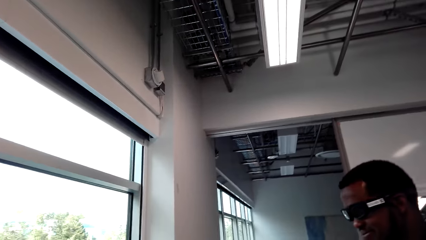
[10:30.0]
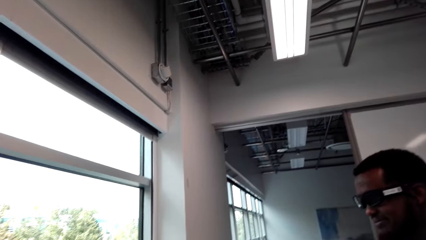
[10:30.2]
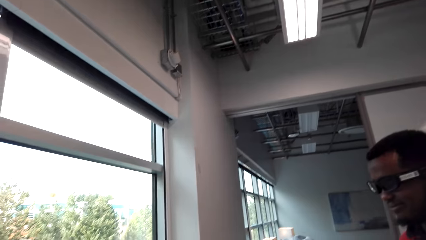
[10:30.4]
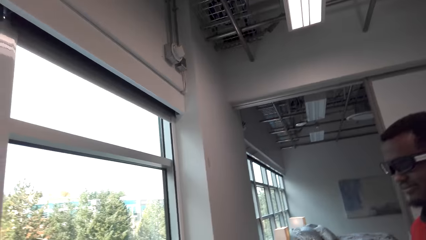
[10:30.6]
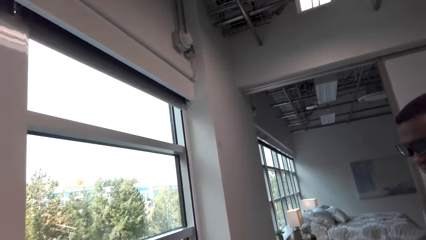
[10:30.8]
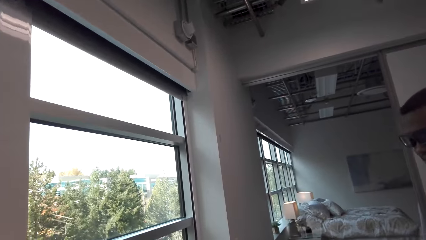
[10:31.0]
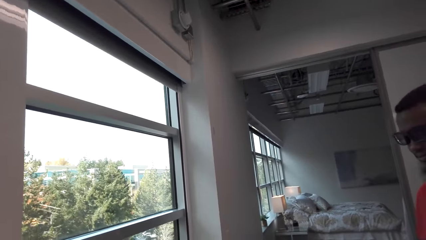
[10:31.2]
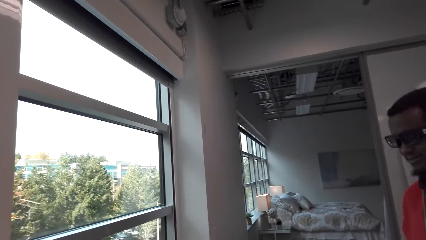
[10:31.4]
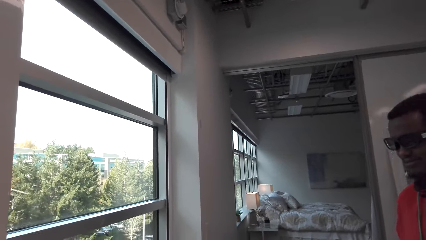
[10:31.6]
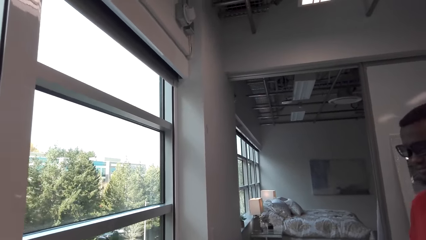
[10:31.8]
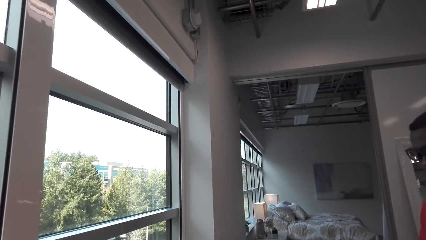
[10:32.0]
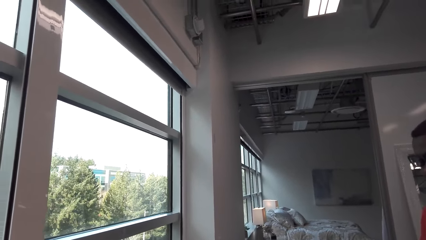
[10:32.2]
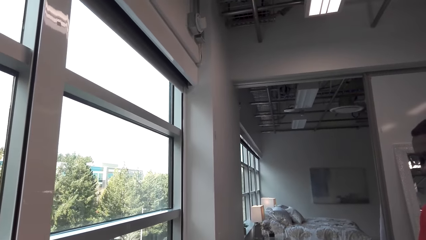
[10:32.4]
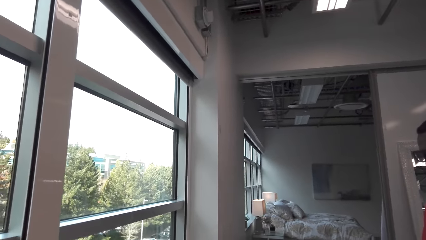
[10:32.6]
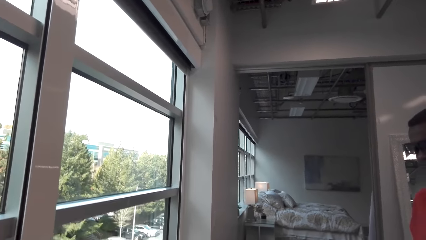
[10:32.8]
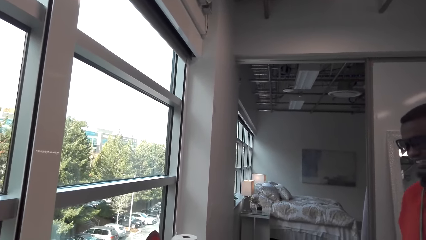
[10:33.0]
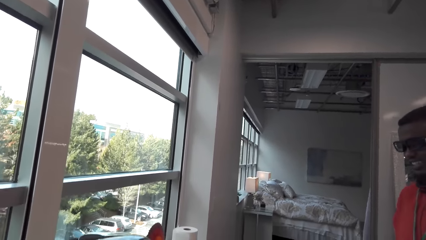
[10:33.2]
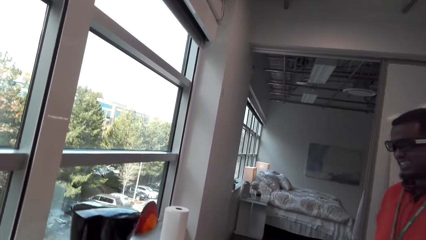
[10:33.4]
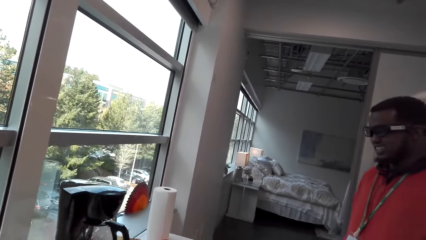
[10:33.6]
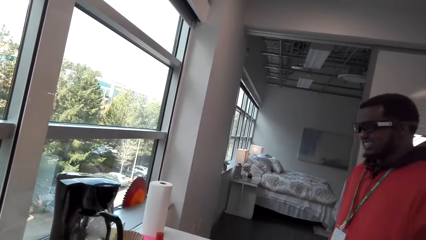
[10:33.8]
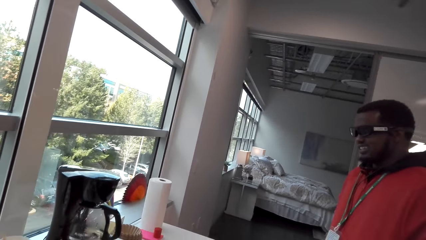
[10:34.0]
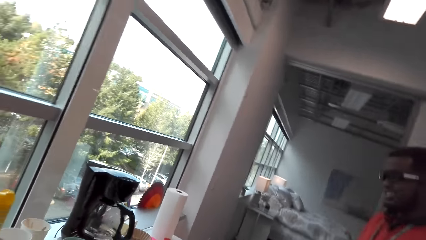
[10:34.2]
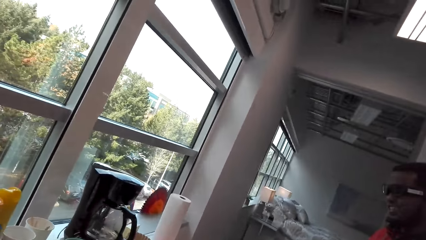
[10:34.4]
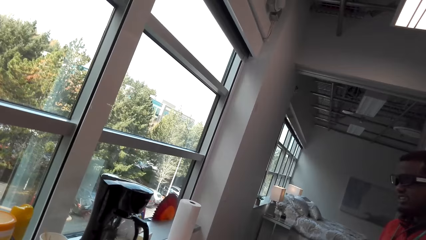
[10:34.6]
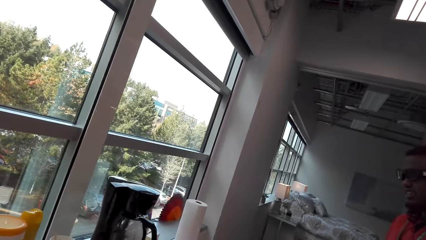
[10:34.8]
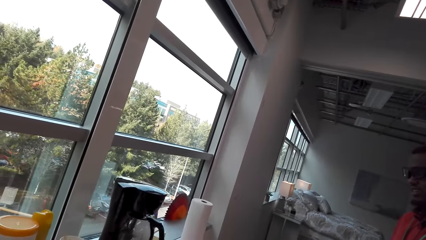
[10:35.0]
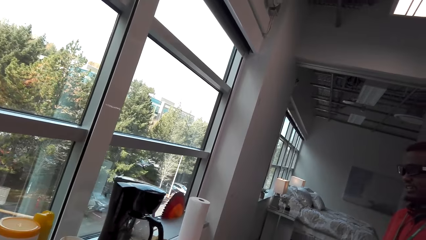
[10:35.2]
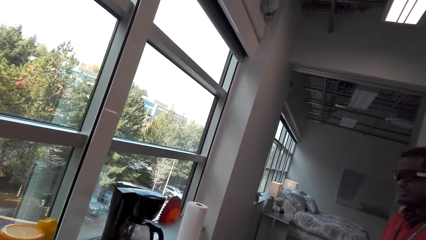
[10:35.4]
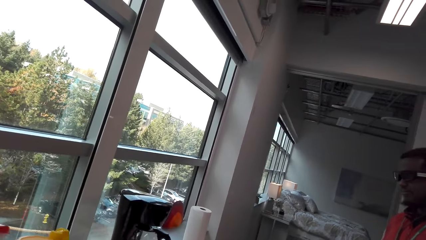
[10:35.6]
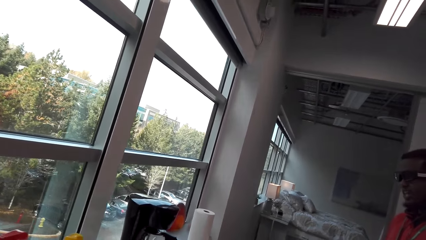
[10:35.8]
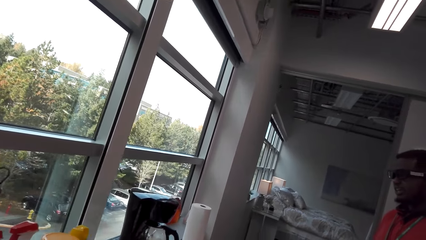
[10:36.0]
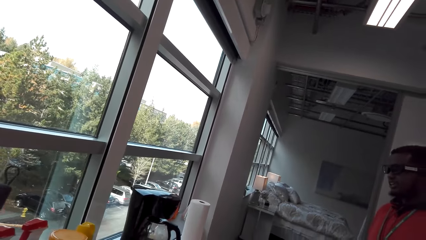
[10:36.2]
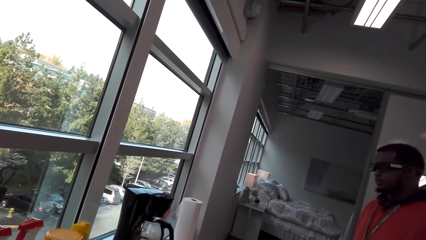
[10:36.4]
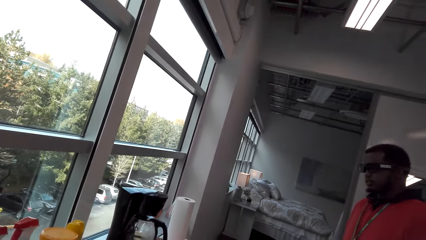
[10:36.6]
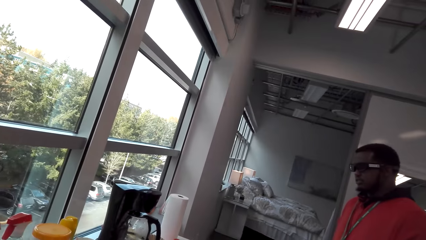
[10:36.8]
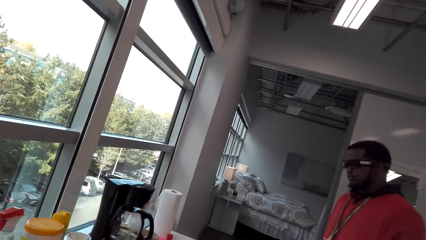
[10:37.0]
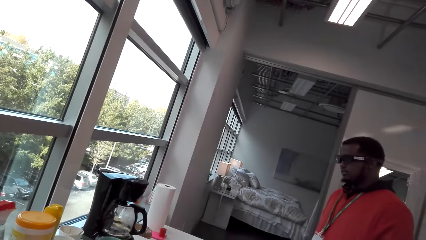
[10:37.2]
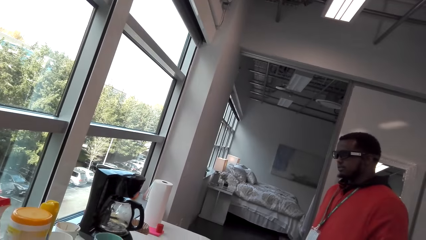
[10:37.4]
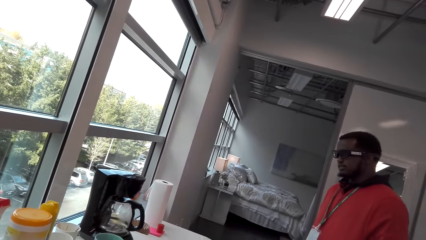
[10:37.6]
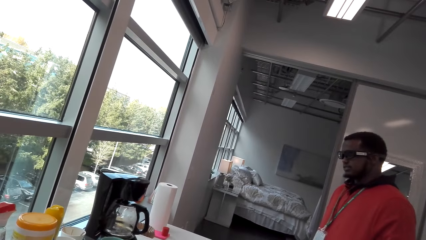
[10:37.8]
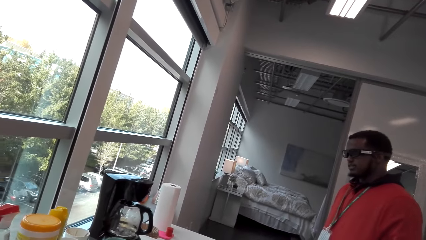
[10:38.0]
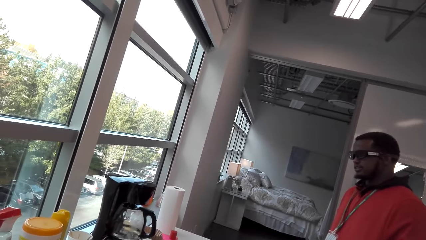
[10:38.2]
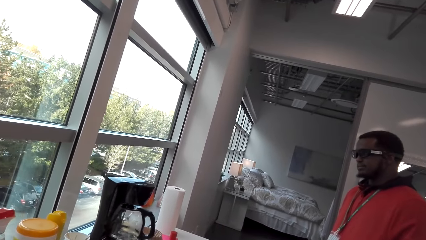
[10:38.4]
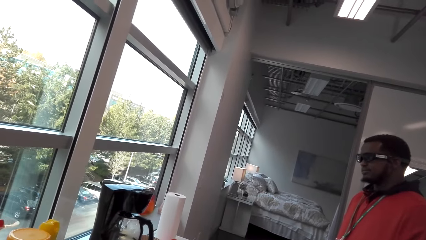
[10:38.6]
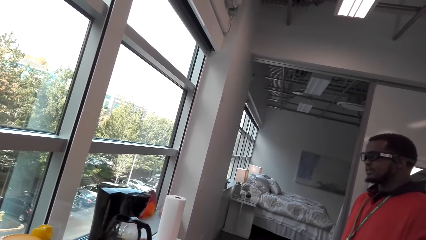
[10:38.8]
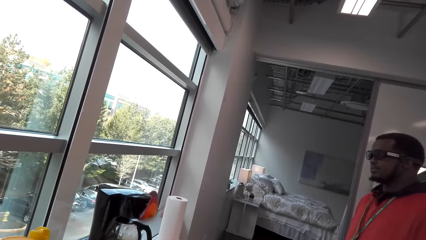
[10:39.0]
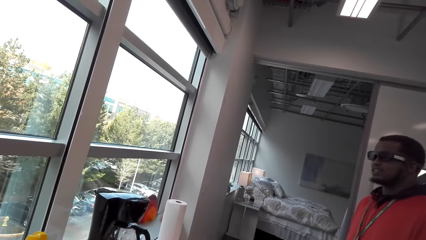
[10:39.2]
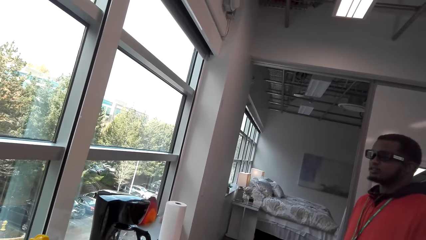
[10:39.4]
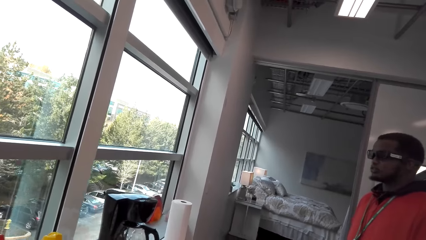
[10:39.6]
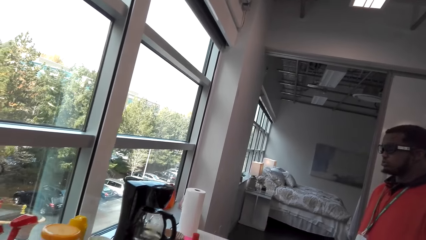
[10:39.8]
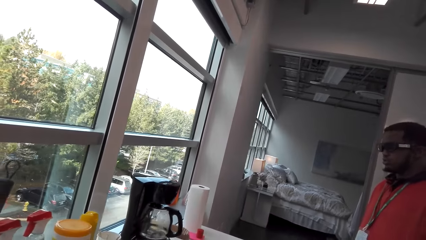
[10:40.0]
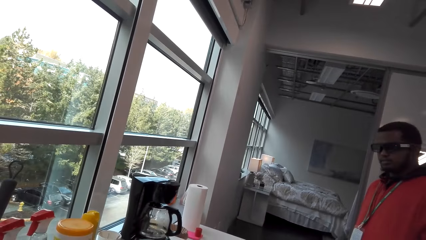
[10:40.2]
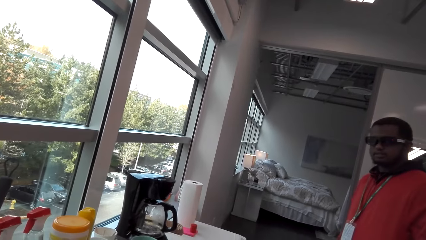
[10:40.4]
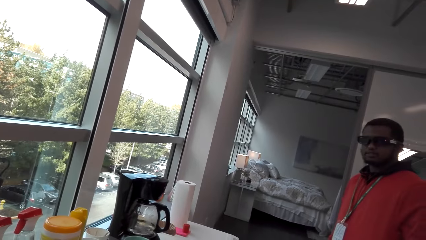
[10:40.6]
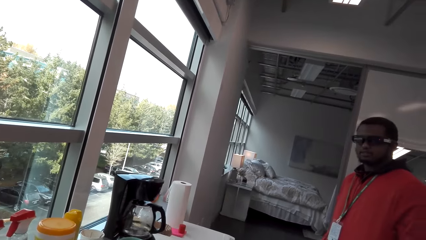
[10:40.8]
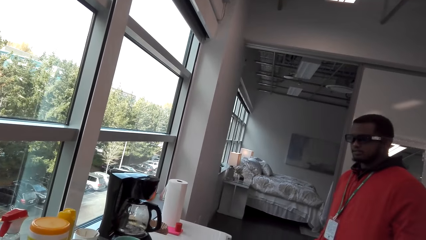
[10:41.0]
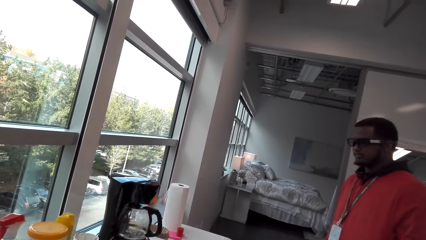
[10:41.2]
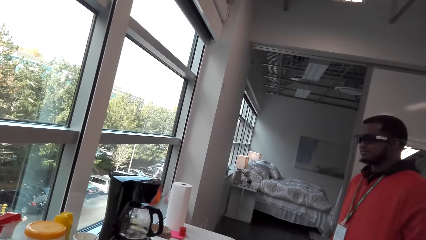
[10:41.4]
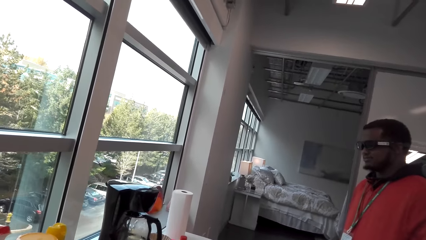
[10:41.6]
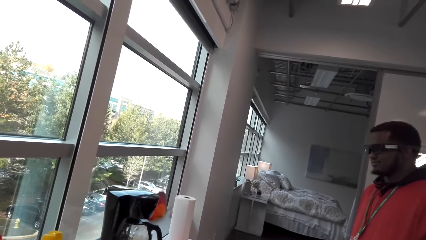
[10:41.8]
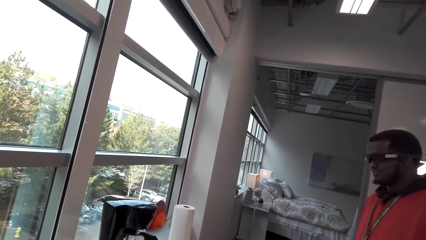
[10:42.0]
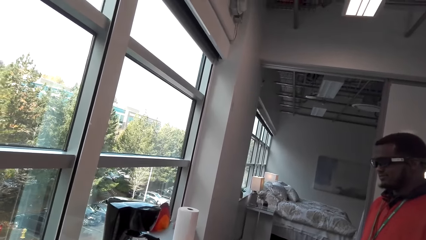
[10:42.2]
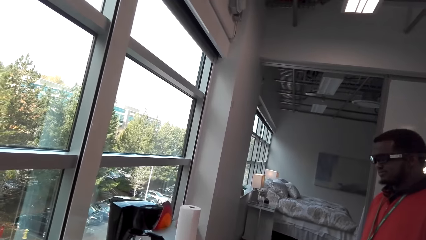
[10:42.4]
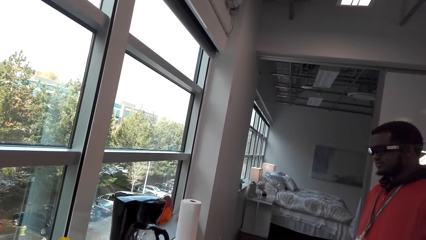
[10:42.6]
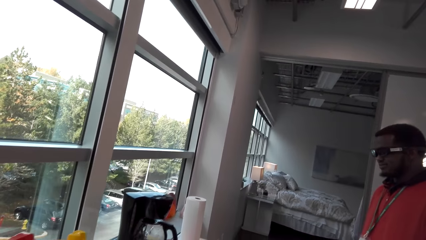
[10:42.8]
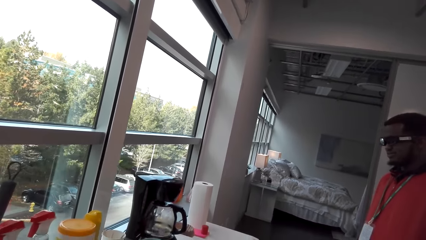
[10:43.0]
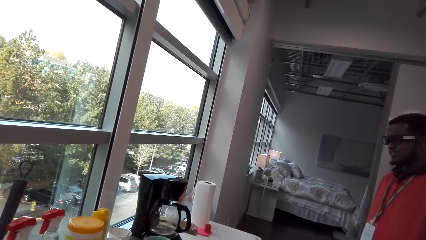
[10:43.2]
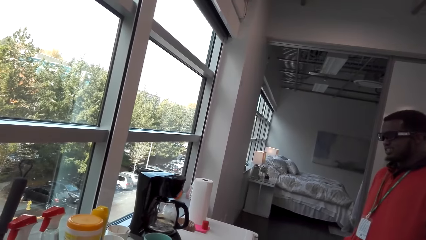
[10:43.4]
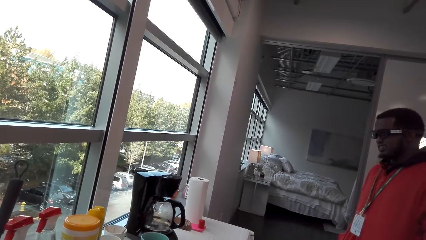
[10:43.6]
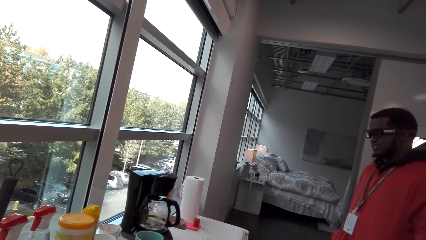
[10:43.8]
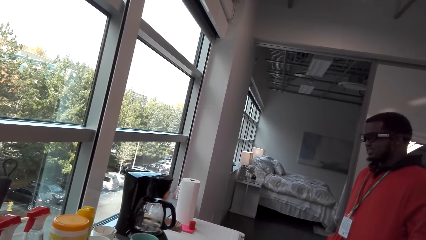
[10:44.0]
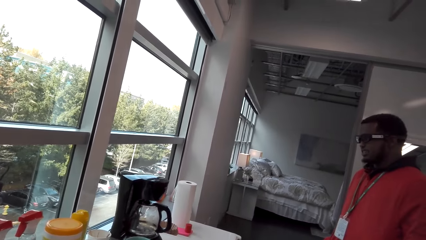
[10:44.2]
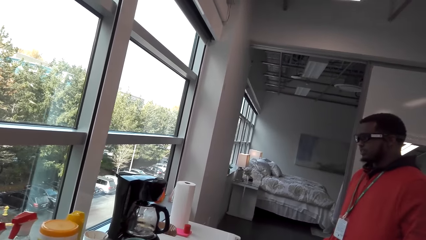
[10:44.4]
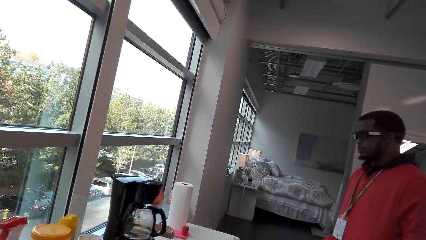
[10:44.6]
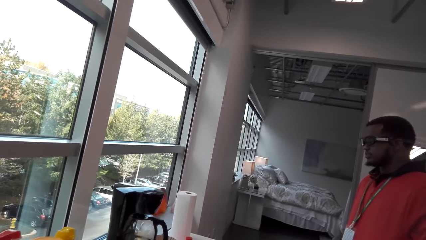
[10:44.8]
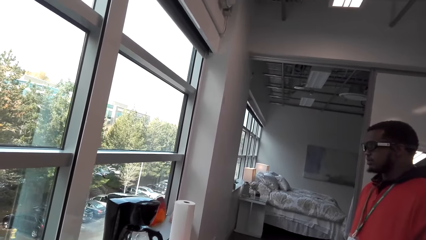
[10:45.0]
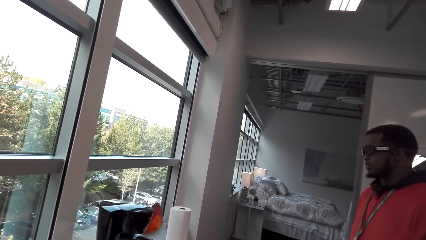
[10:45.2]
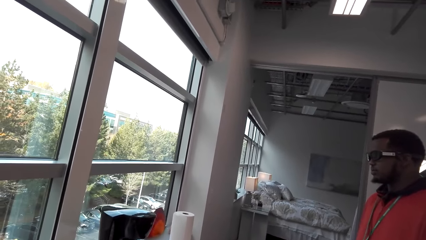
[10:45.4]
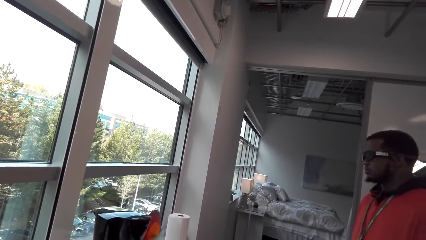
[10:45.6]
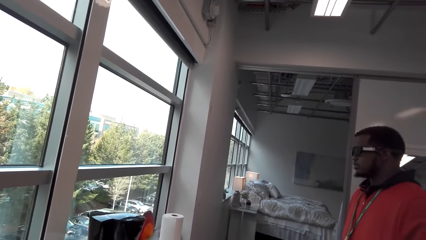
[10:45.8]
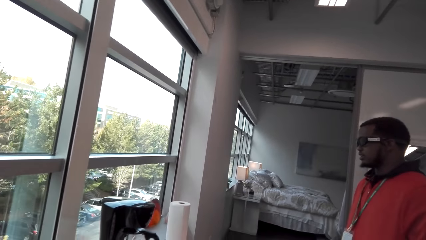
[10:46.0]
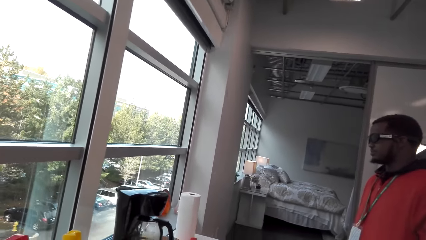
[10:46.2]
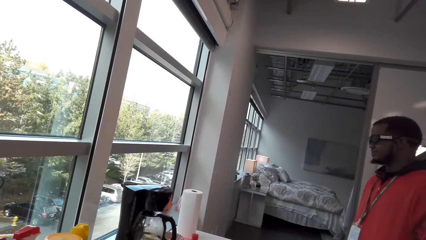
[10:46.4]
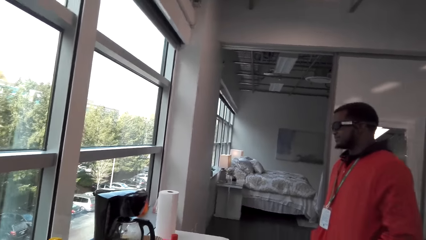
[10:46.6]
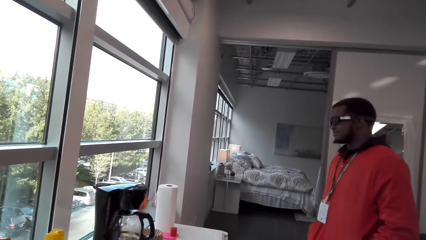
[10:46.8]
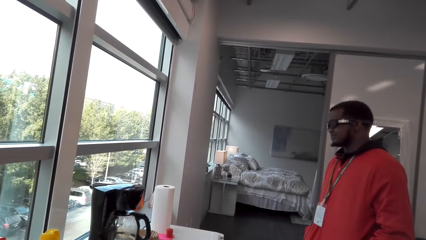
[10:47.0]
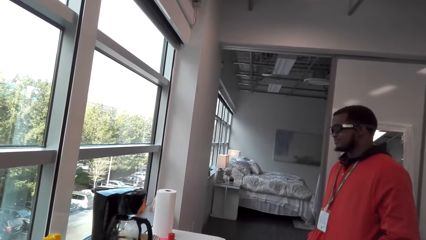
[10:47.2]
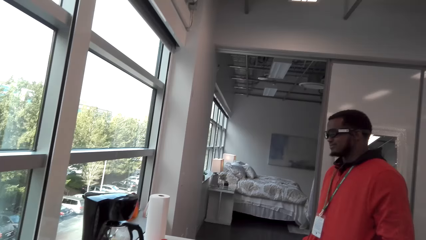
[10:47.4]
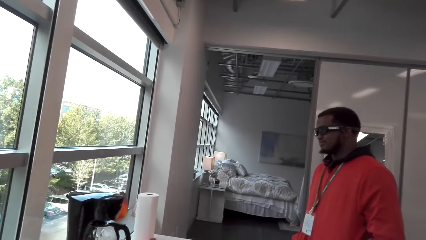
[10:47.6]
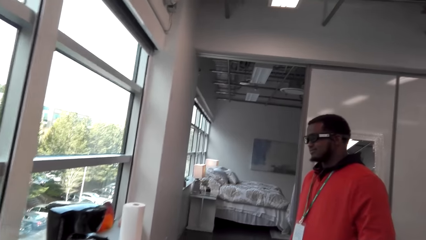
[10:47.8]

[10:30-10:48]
The camera wearer talks. The man talks. The camera wearer talks. The man talks.
